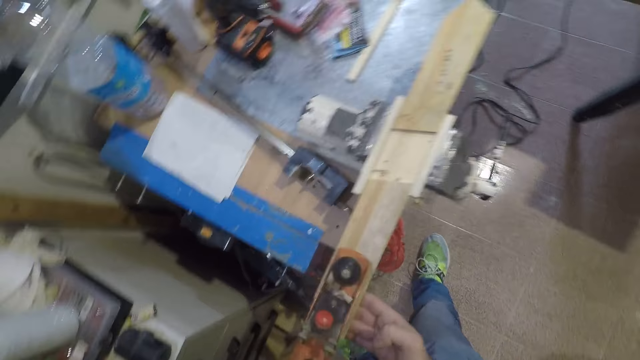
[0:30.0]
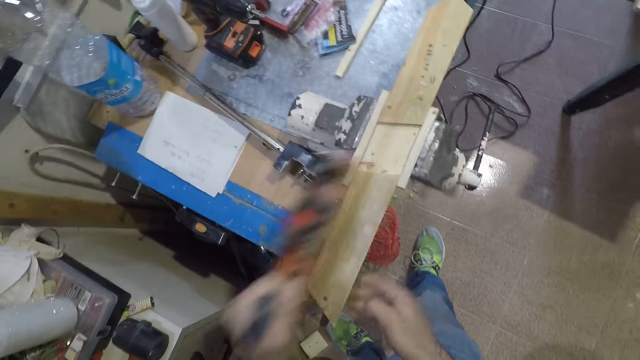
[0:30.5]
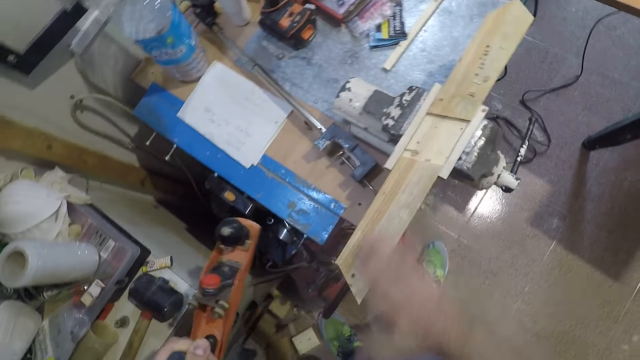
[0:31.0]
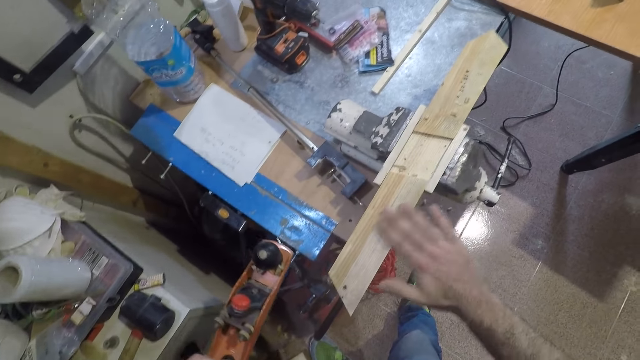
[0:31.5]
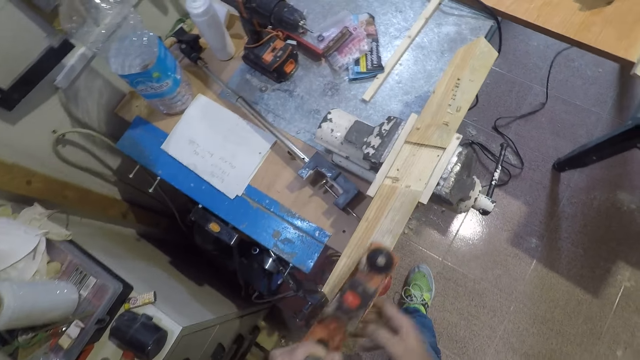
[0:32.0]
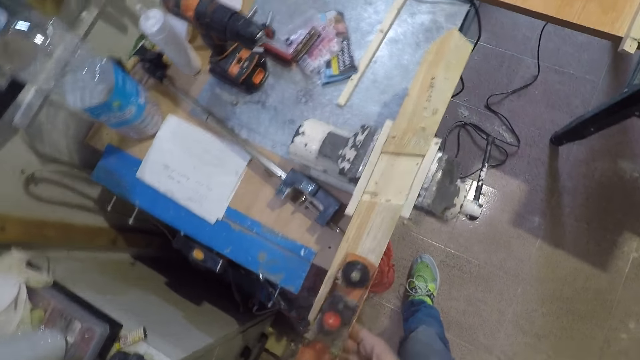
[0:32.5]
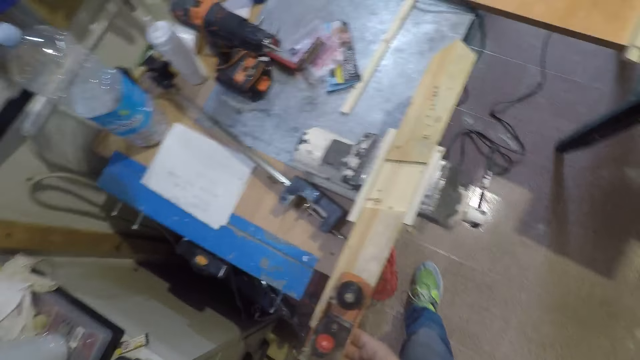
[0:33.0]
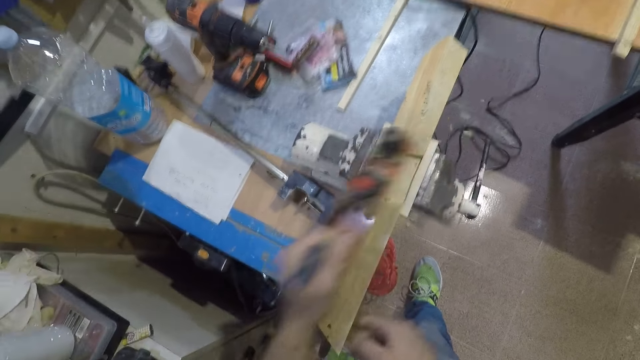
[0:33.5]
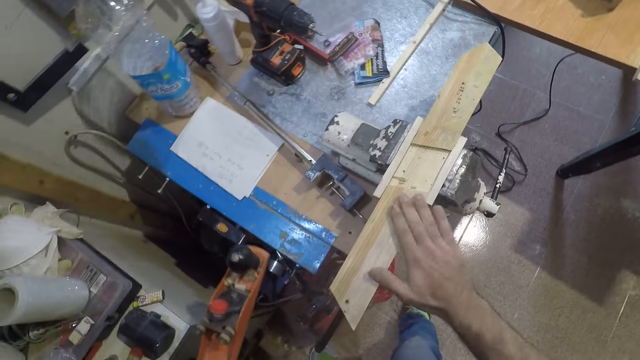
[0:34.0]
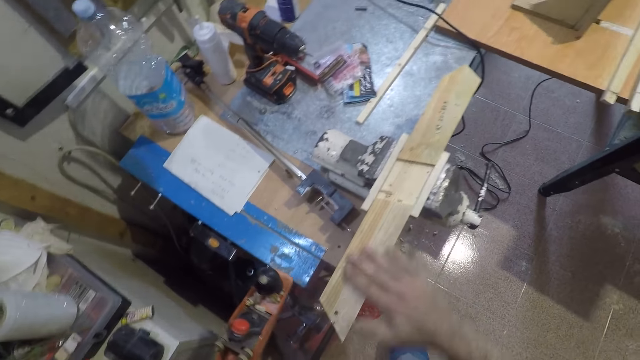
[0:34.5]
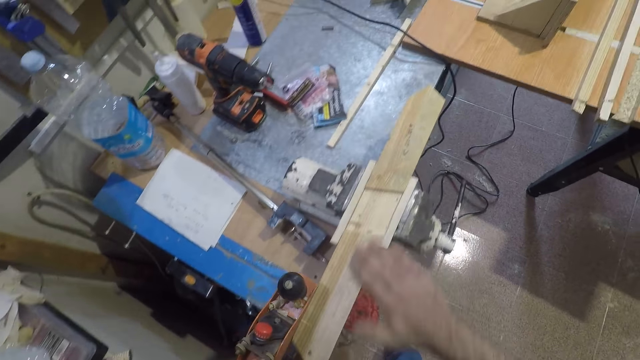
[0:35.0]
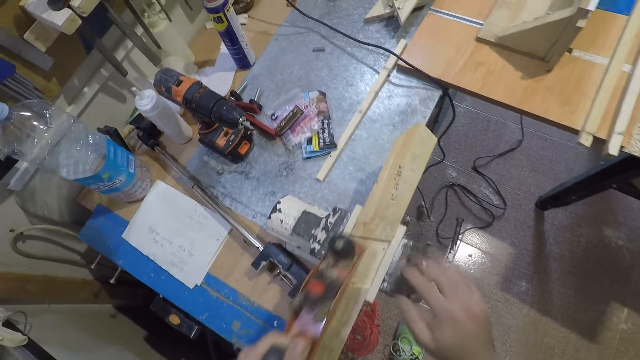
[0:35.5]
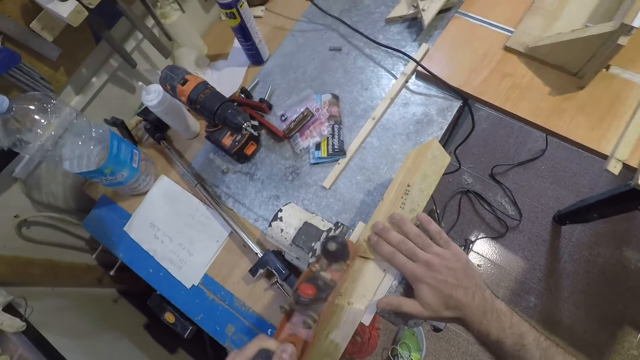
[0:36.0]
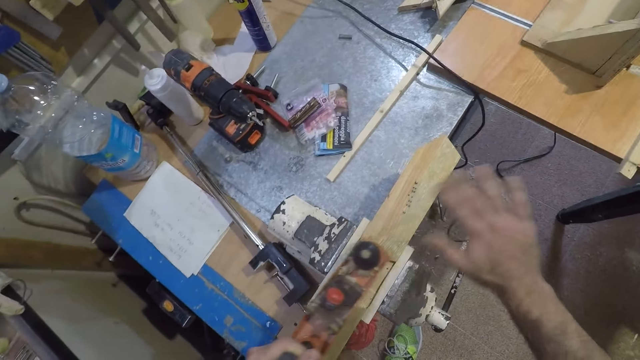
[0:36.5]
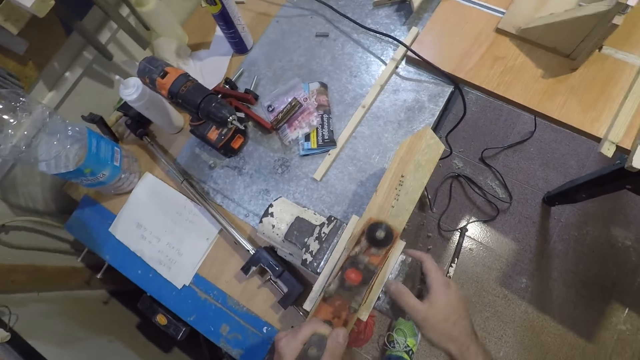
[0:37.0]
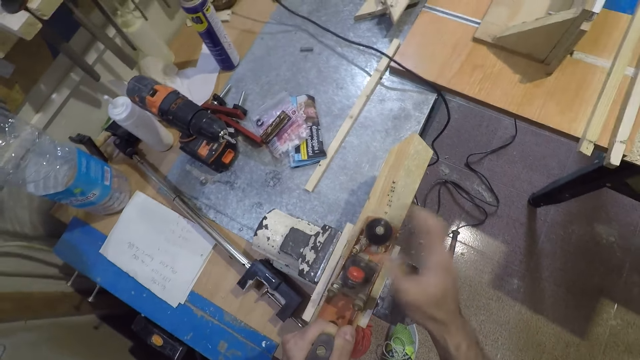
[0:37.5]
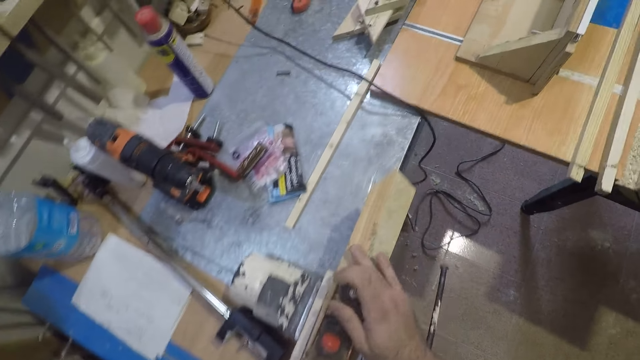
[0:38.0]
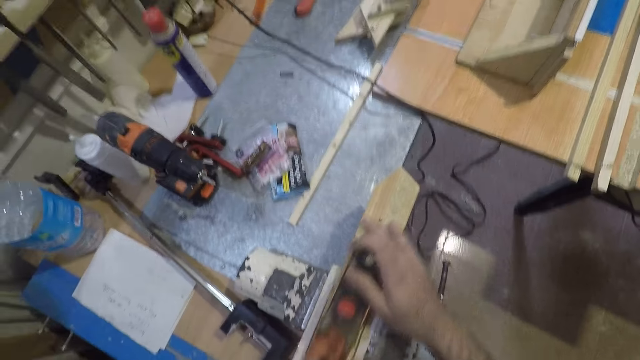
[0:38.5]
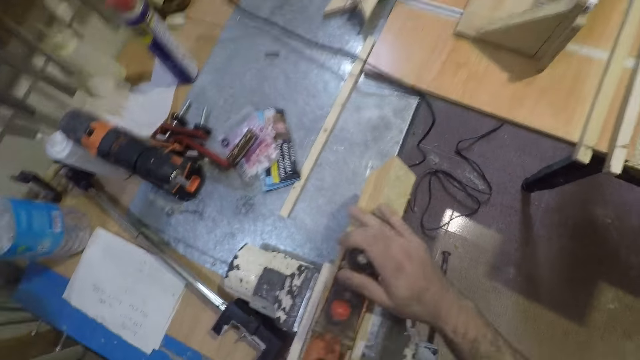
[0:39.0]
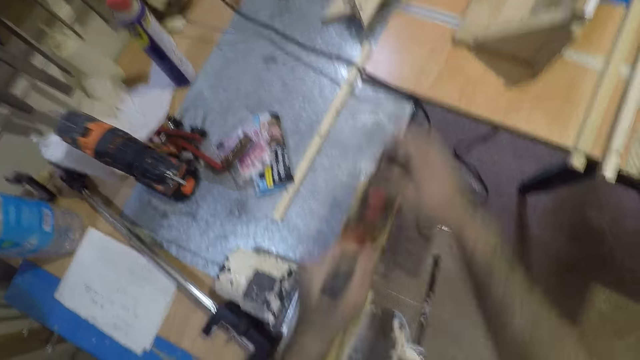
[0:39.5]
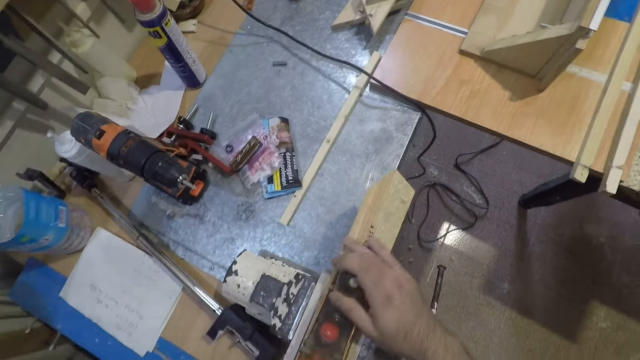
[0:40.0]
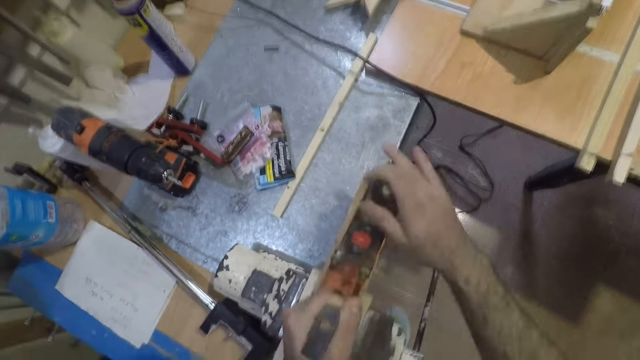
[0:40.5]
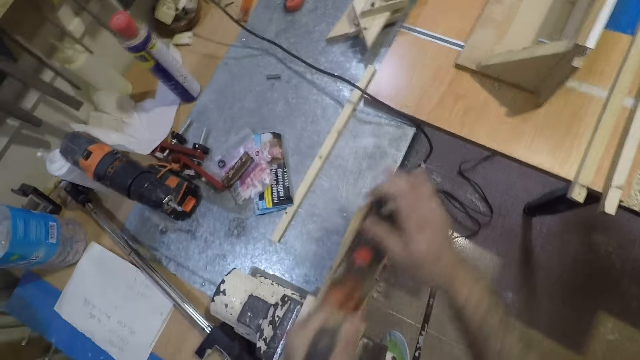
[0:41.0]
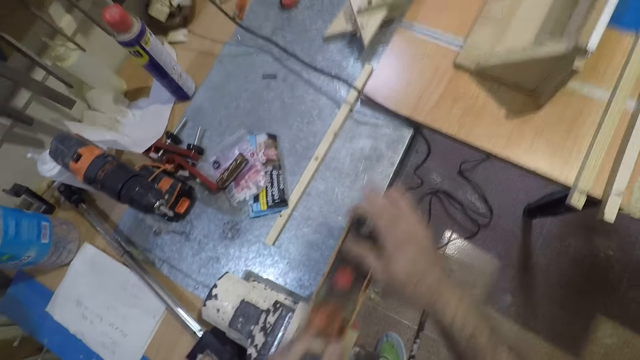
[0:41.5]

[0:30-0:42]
The camera wearer feels the wood with his right hand. He smoothens the wood with the wood planer or jack plane. He feels the wood with his right hand. He smoothens the wood with the wood planer. He holds the jack plane with both his hands.

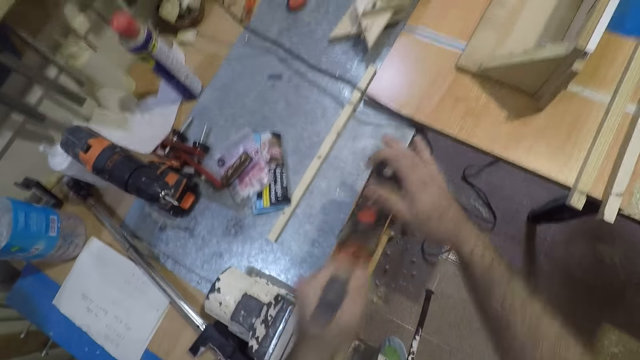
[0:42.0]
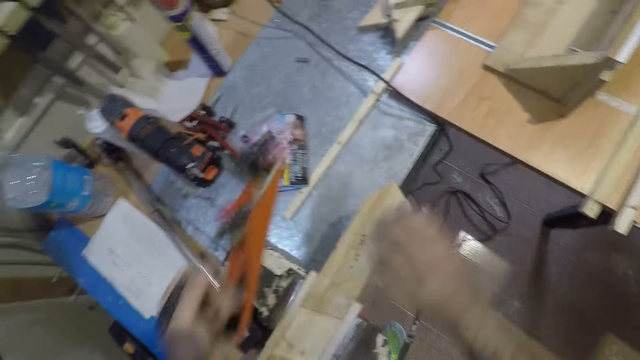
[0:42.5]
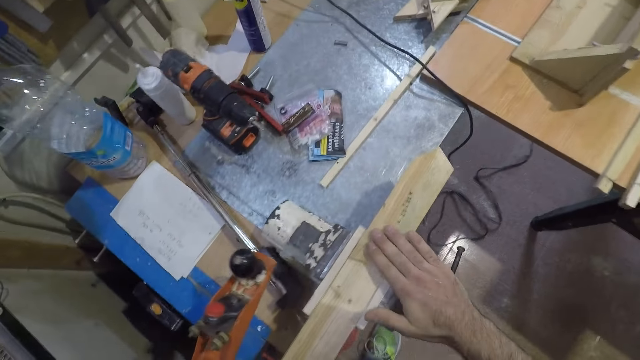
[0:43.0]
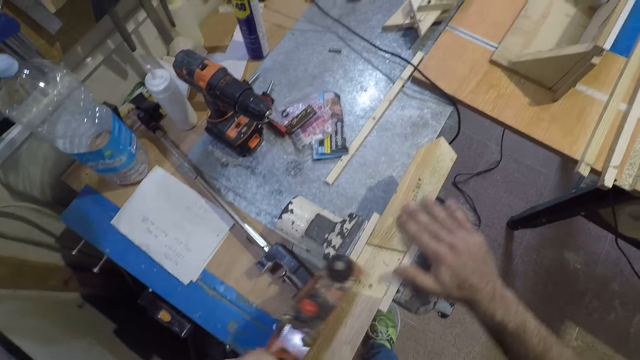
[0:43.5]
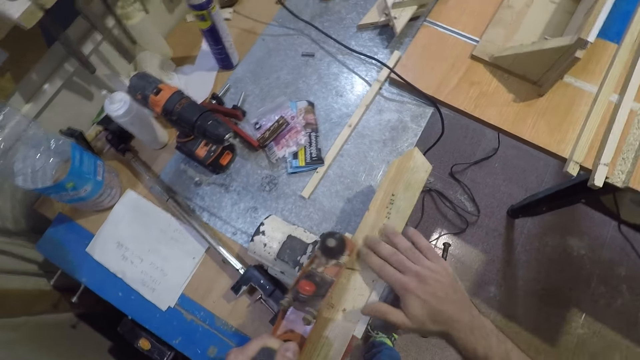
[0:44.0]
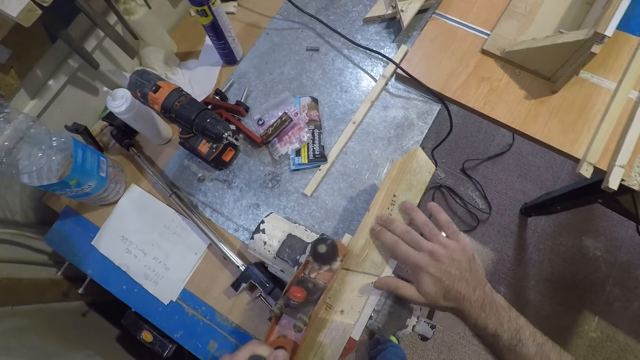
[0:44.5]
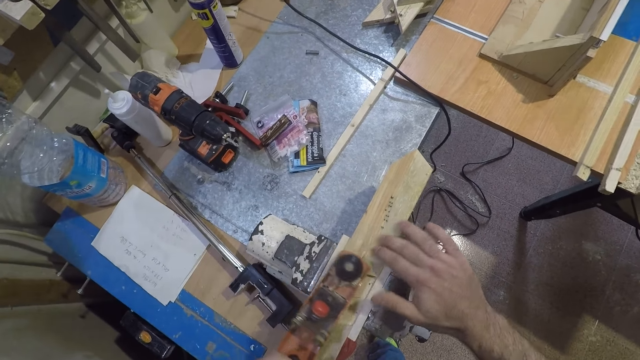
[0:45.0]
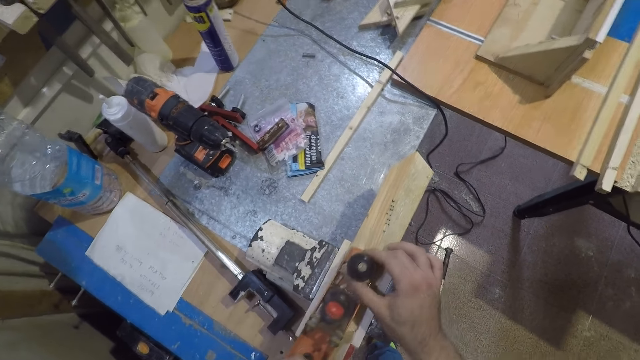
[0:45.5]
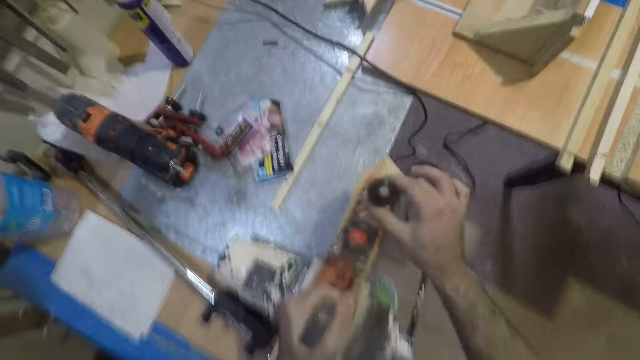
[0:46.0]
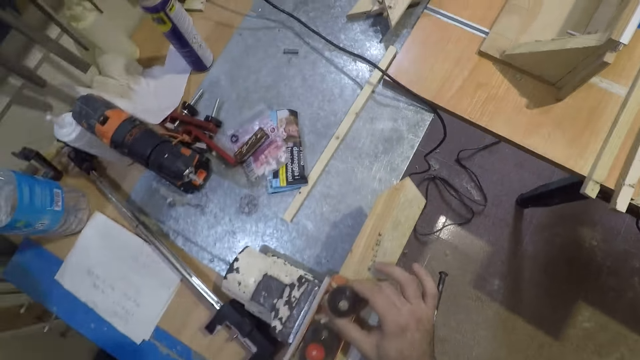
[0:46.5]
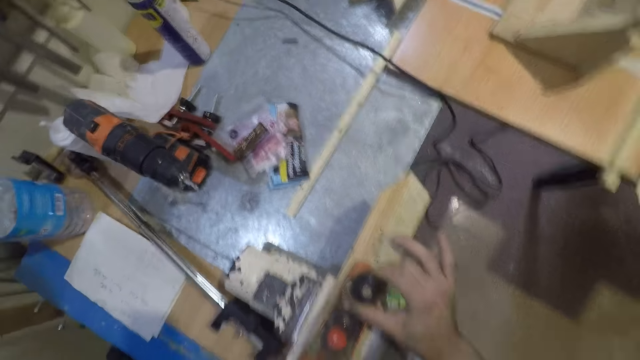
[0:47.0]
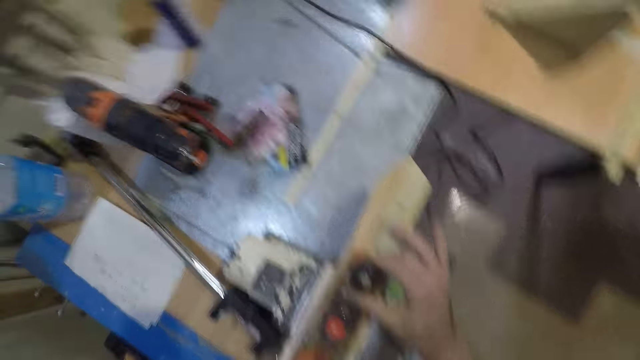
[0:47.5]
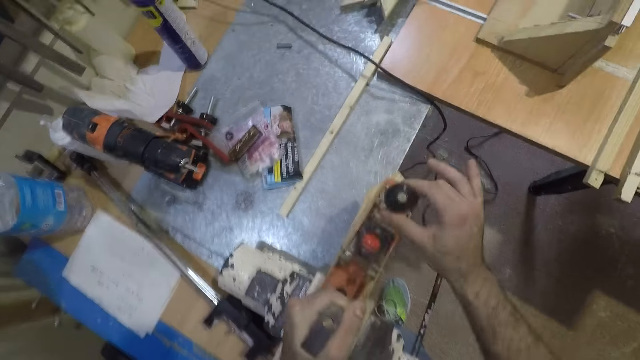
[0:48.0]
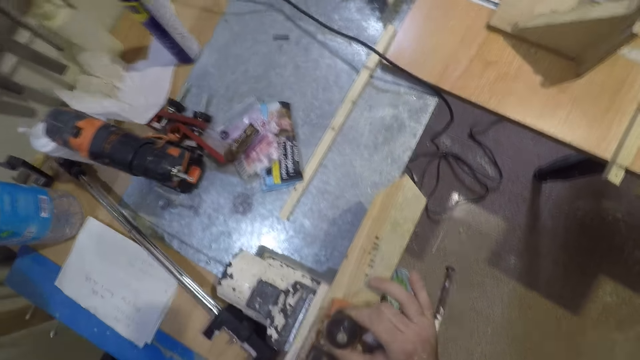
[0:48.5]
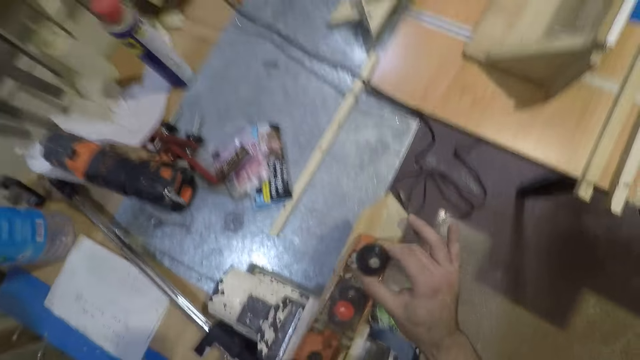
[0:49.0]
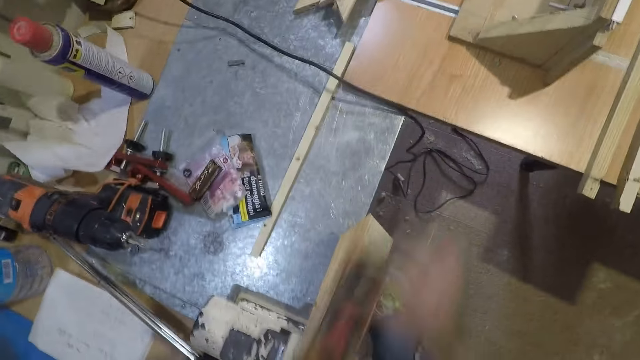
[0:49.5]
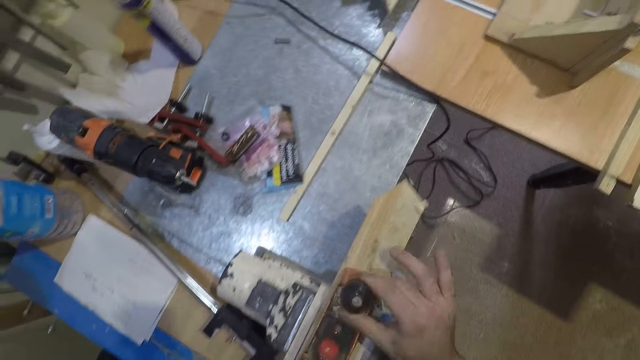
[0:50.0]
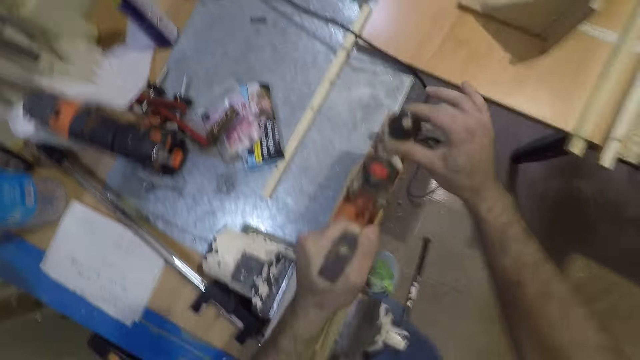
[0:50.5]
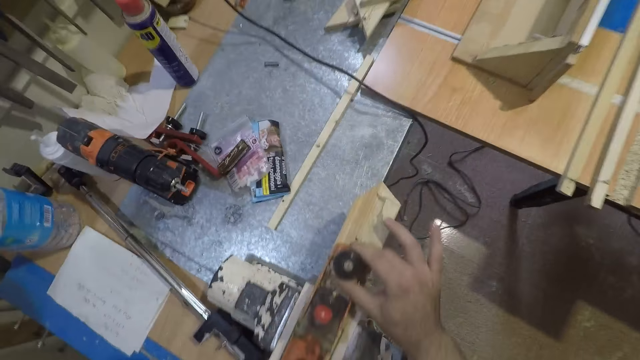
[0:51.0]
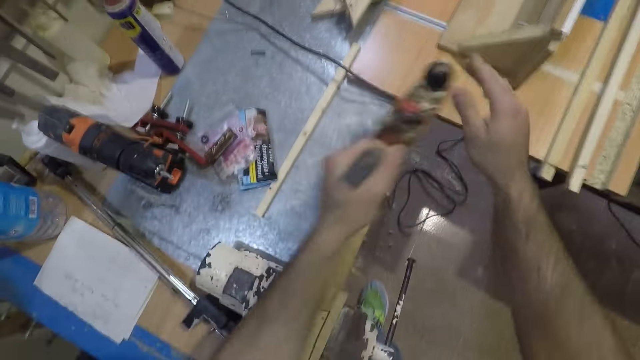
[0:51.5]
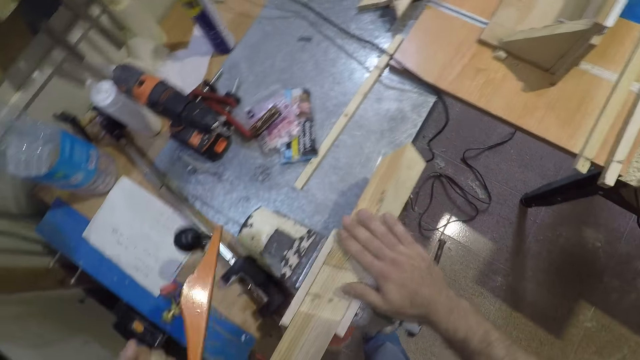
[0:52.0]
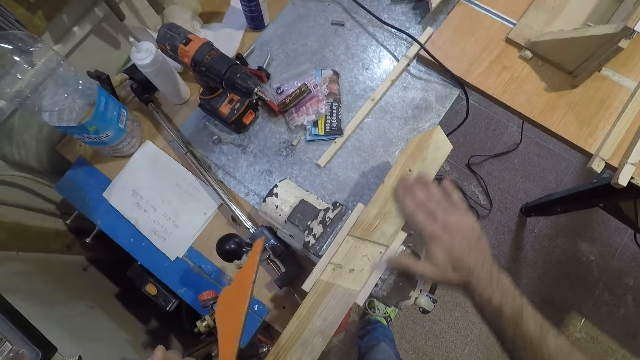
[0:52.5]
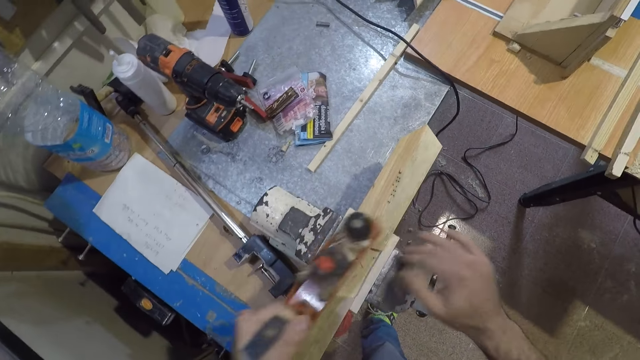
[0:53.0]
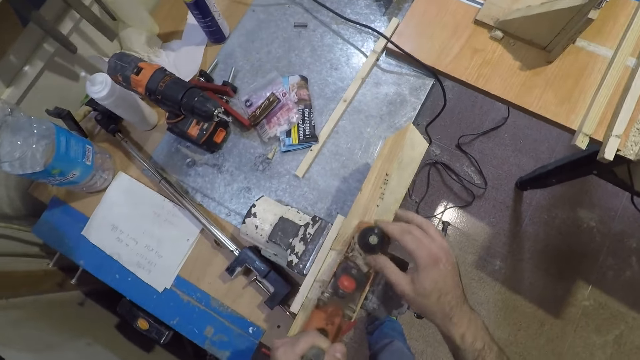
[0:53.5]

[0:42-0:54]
The camera wearer feels the wood with his right hand. He smoothens the wood with the wood planer. He feels the wood with his right hand.
